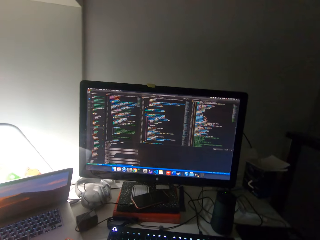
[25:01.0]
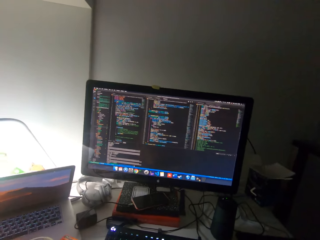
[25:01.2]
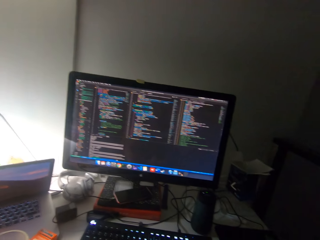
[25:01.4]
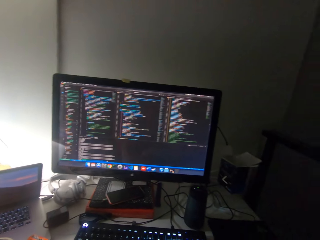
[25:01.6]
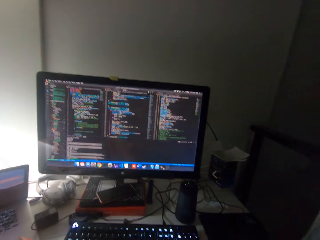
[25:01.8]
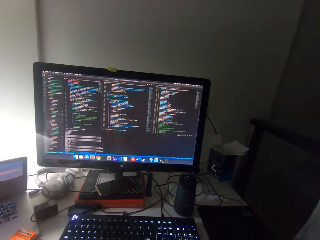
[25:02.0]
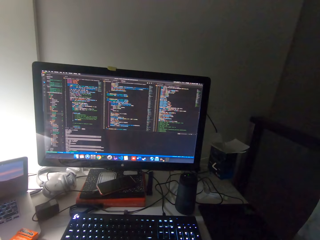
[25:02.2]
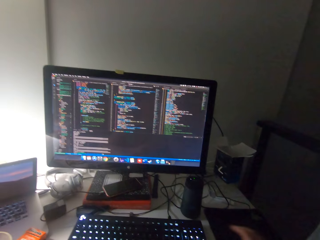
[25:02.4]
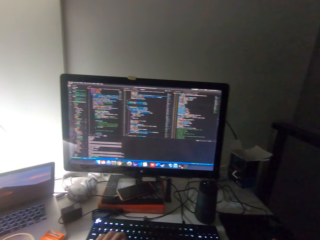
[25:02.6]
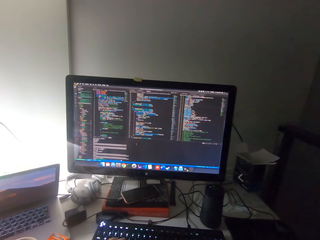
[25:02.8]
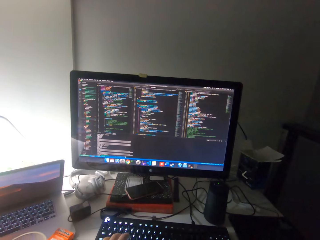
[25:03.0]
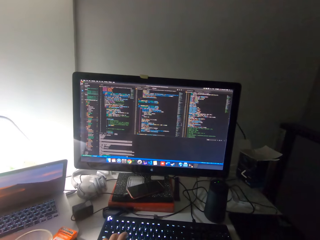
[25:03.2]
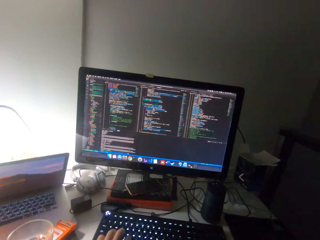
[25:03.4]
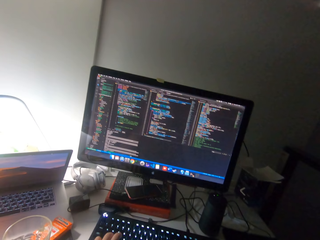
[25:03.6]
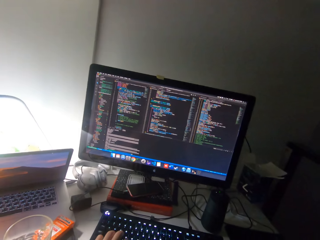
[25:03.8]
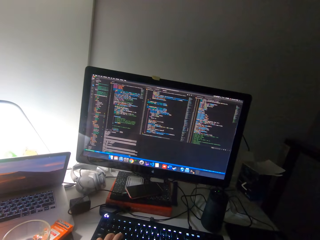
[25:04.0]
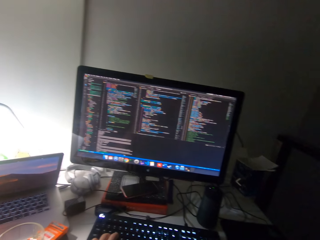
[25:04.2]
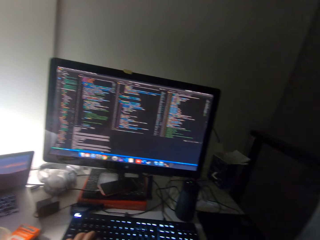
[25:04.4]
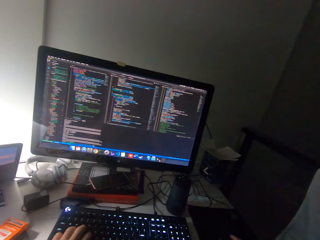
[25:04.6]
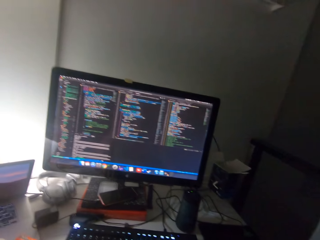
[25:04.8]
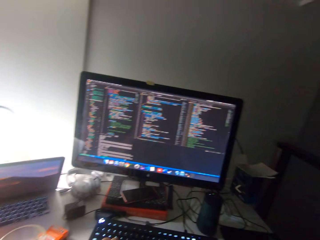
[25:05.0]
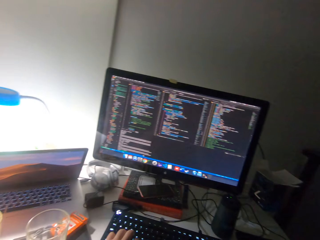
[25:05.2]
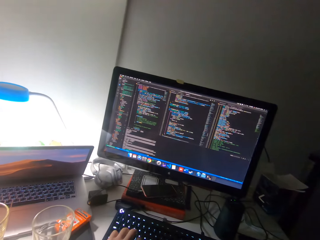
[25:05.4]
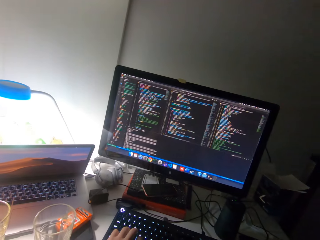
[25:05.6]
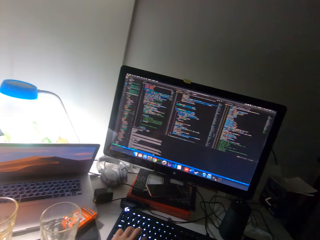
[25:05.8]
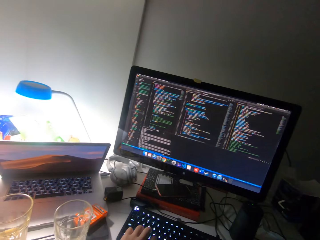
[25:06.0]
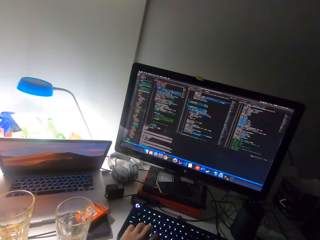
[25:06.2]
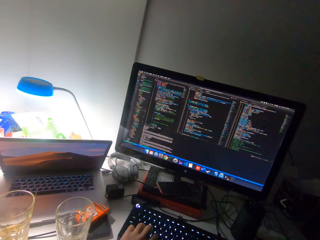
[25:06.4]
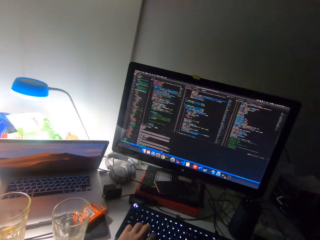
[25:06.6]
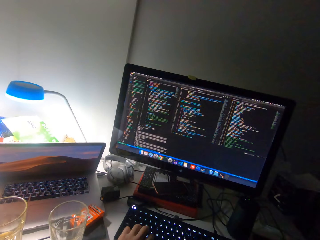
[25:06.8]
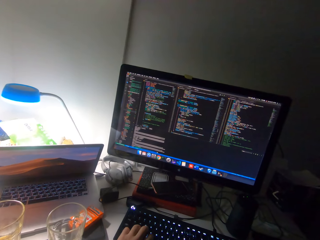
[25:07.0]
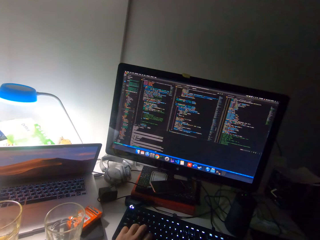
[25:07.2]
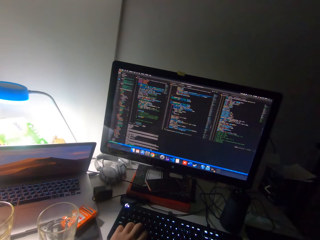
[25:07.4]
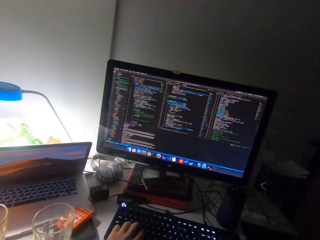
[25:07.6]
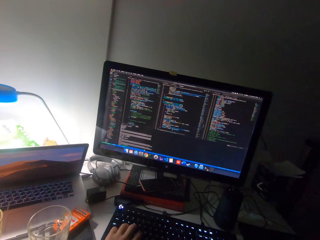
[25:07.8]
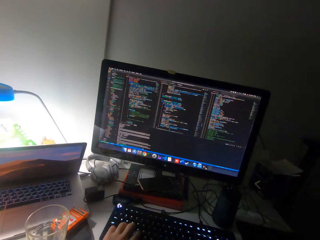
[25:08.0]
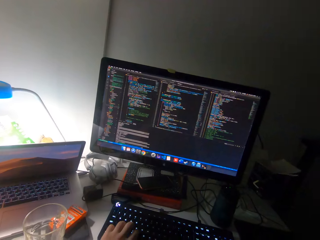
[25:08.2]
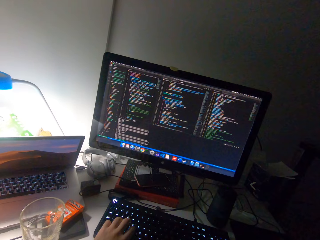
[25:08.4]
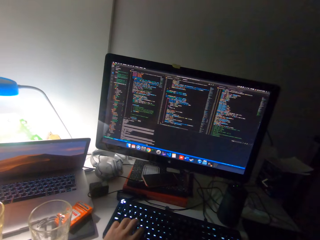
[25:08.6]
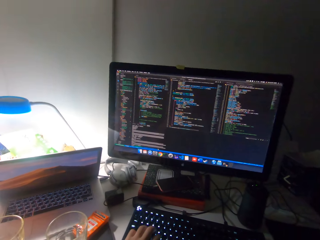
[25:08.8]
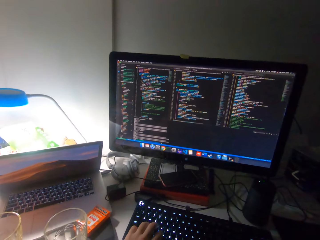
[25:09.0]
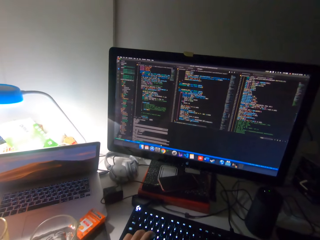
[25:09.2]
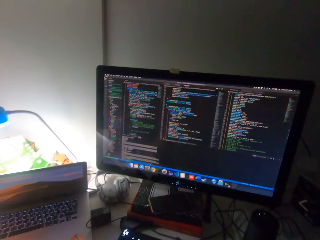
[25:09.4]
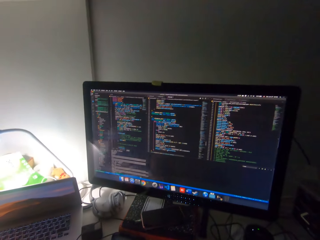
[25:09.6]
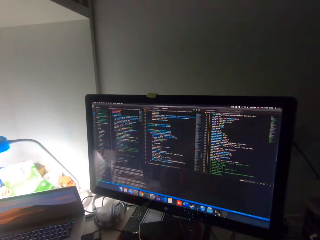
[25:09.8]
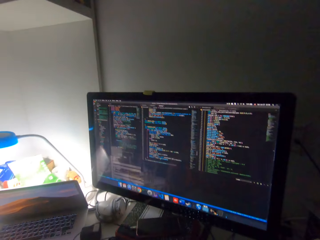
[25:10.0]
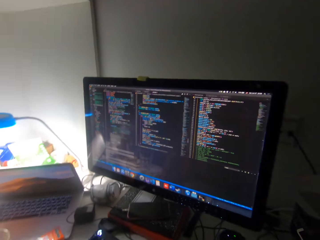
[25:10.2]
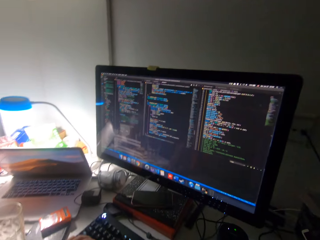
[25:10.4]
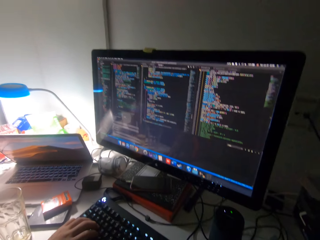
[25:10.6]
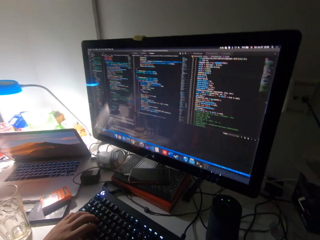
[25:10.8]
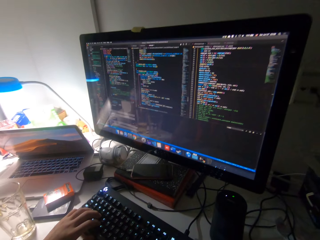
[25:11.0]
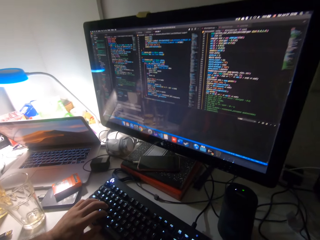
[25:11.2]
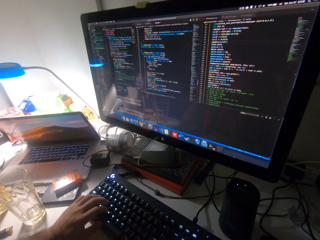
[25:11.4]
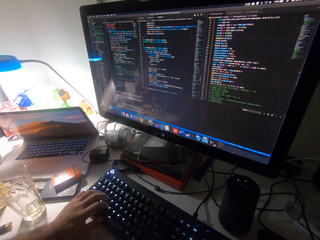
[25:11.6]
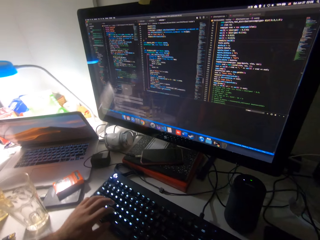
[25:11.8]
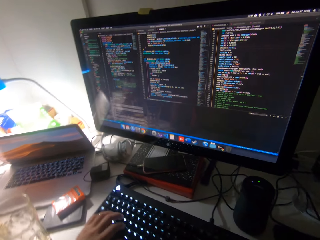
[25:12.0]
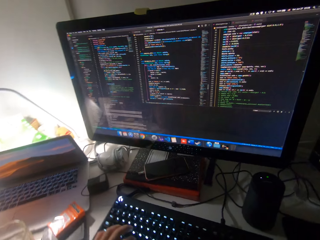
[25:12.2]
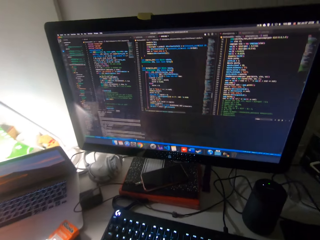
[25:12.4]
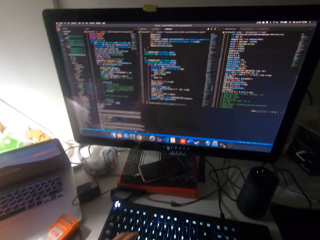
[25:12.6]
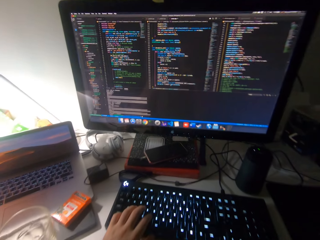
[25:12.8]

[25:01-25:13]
The camera wearer moves his head. He places his left hand on the keyboard on the computer.

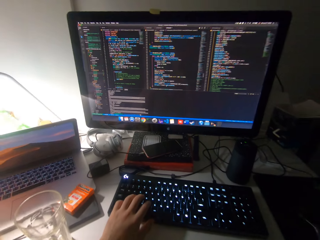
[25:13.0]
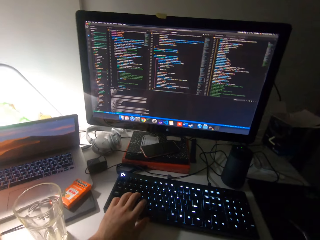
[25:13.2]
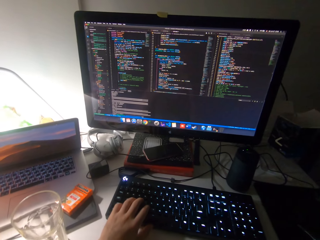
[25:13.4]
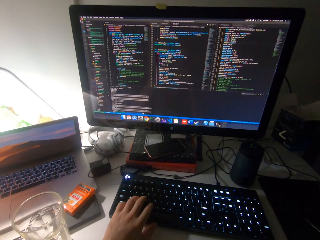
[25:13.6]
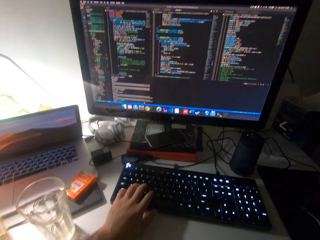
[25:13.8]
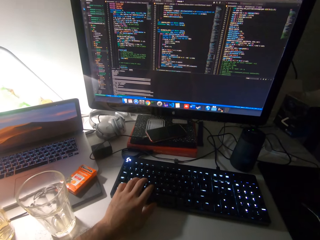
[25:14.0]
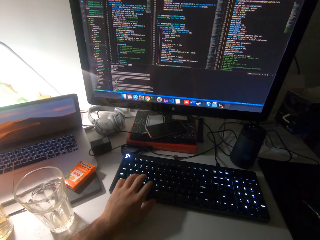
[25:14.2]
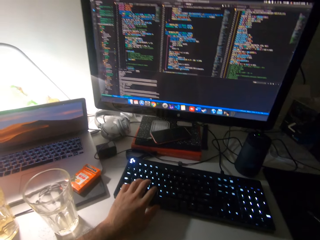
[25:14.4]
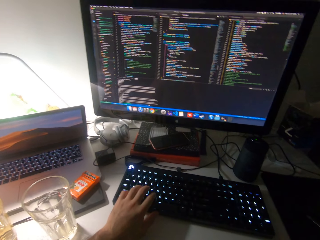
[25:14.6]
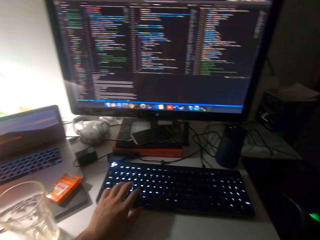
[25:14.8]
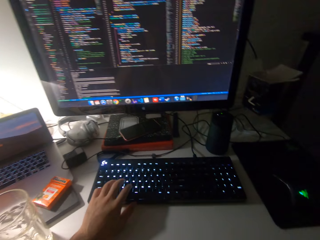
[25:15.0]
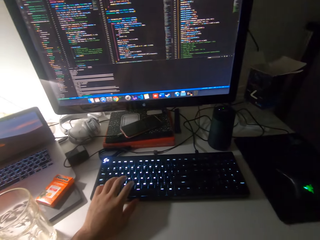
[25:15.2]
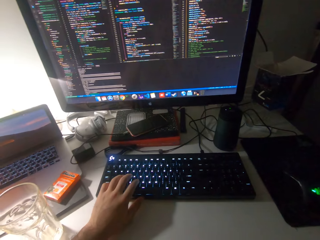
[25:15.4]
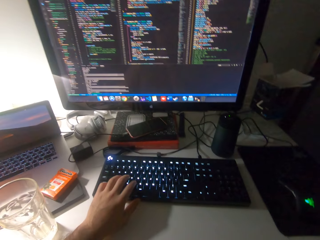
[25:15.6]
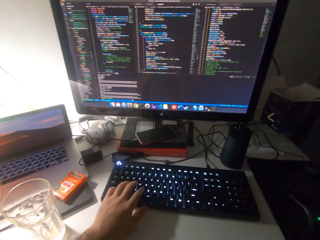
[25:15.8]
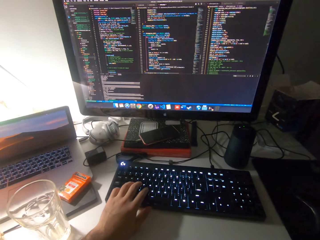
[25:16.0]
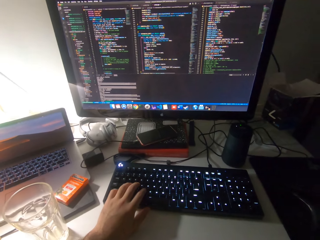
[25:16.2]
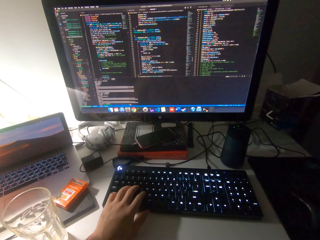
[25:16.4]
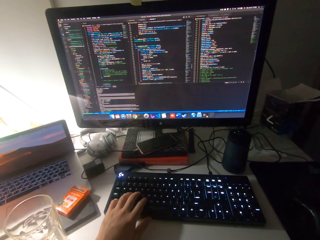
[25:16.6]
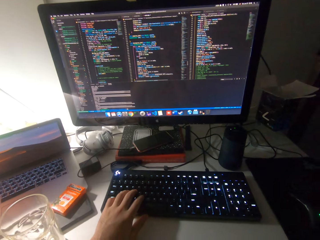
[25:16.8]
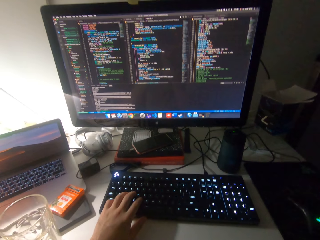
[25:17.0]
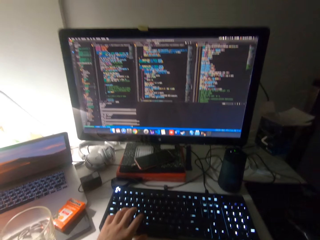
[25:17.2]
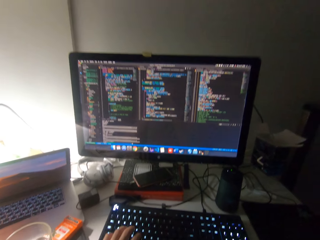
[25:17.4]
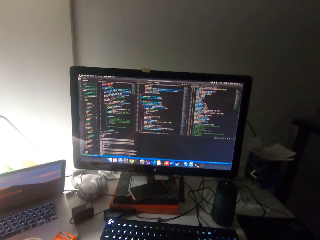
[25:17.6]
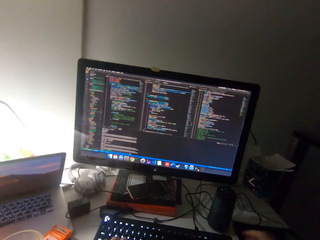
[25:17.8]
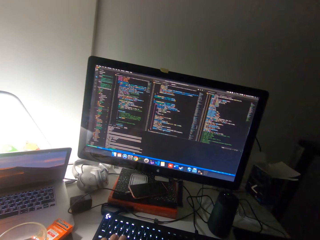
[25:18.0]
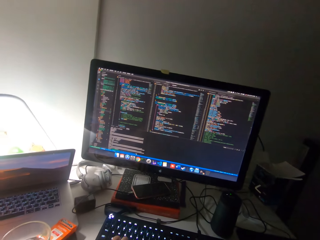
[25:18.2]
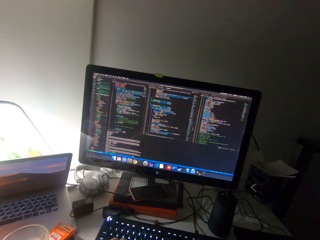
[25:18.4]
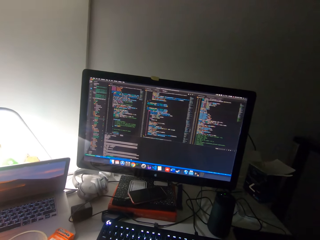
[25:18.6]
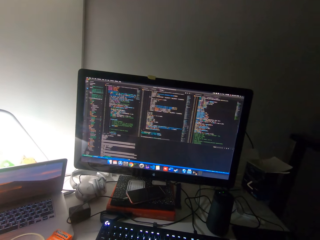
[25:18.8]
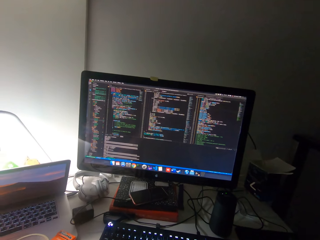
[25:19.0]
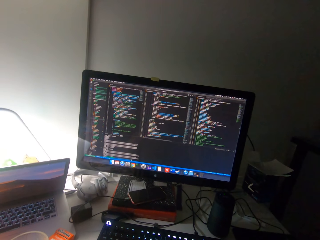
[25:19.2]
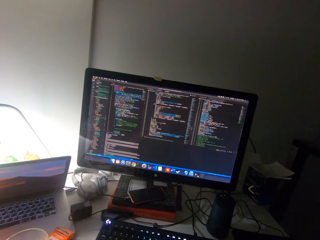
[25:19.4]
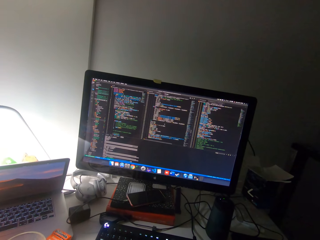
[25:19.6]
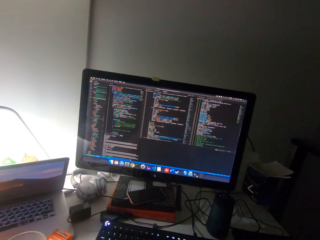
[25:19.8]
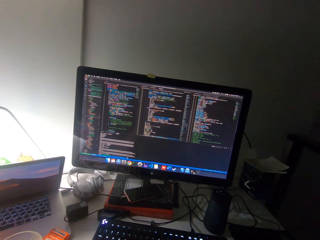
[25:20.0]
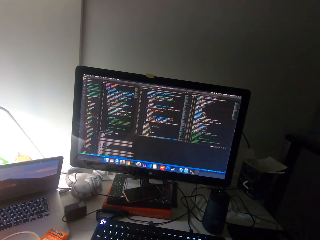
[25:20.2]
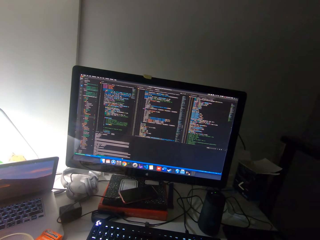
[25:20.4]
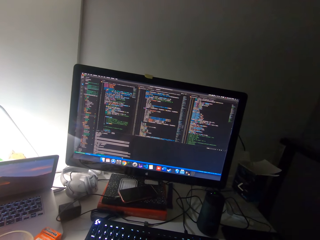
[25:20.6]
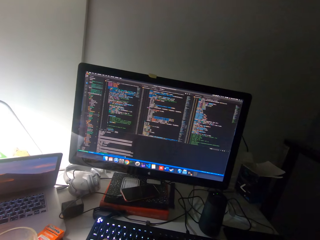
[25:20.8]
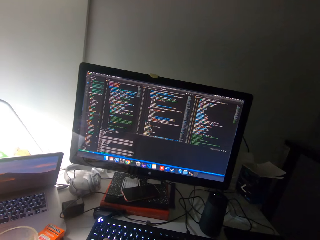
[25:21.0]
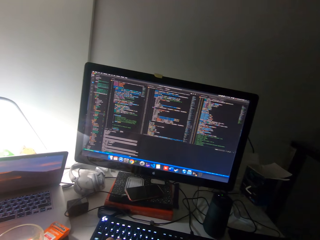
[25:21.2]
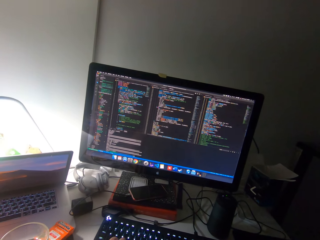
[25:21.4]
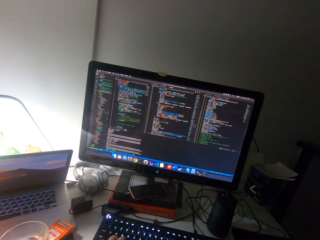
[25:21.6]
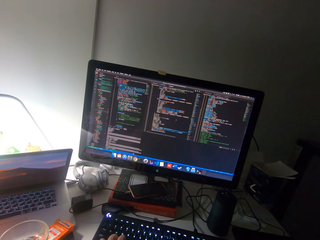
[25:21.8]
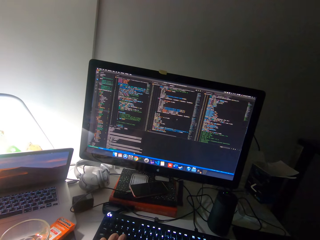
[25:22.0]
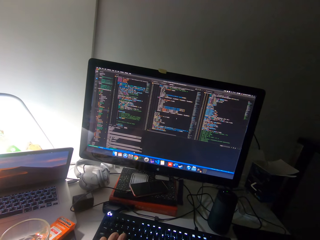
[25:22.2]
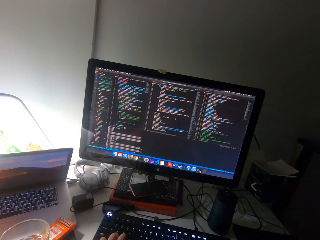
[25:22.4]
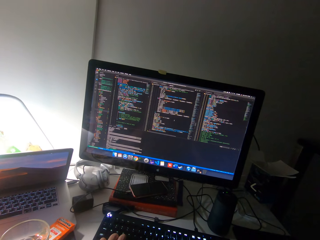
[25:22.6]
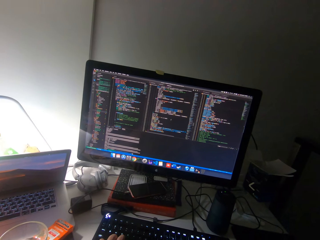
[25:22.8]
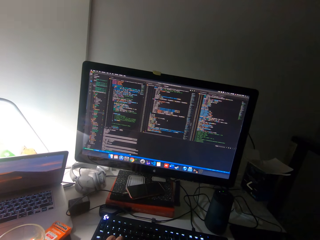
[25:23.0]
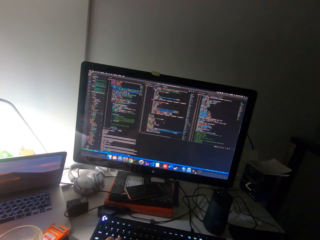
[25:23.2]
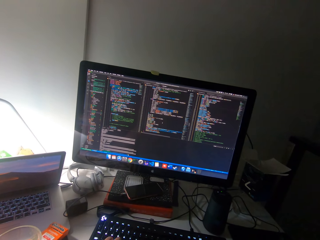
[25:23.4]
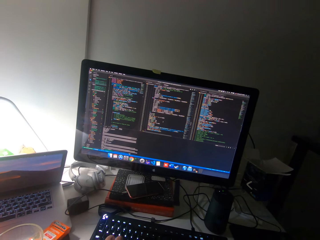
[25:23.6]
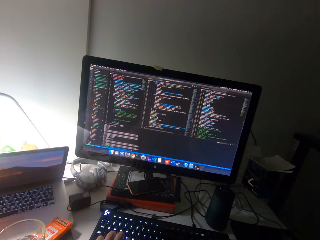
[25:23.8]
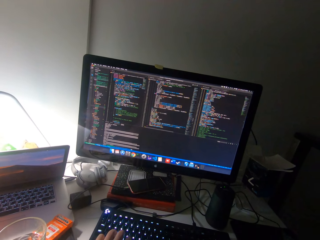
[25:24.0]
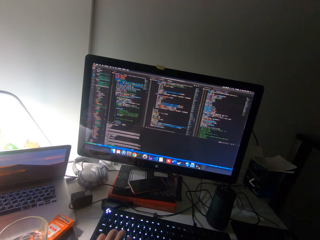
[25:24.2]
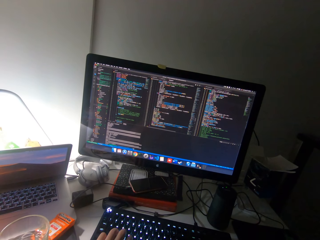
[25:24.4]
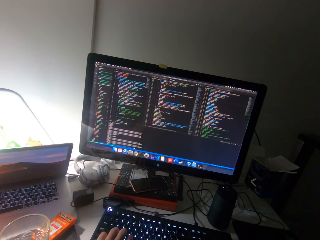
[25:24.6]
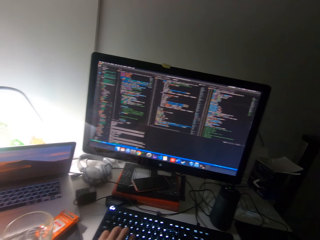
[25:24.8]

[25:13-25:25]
The camera wearer scrolls the mouse.
